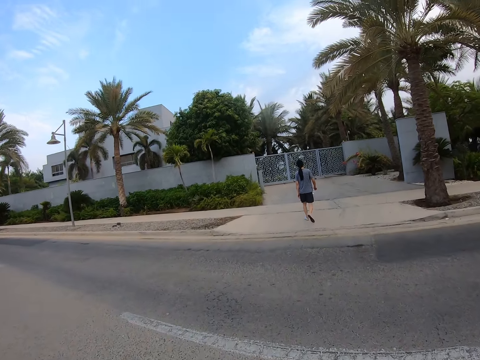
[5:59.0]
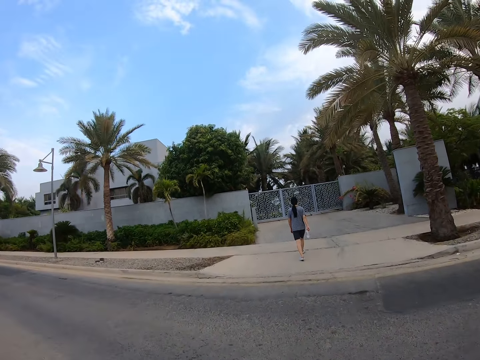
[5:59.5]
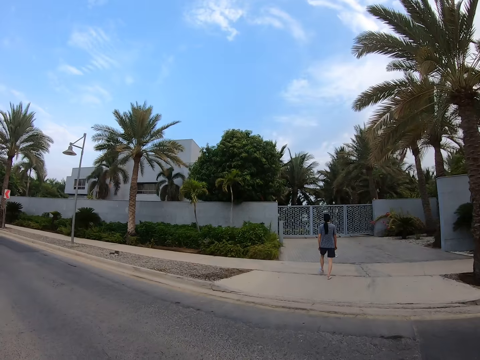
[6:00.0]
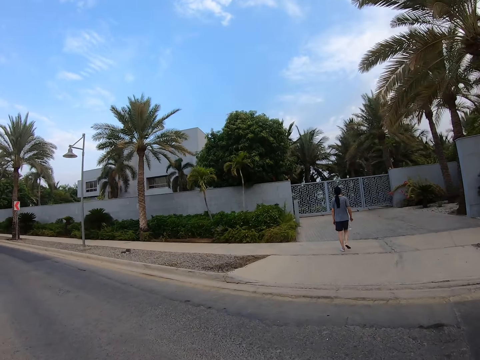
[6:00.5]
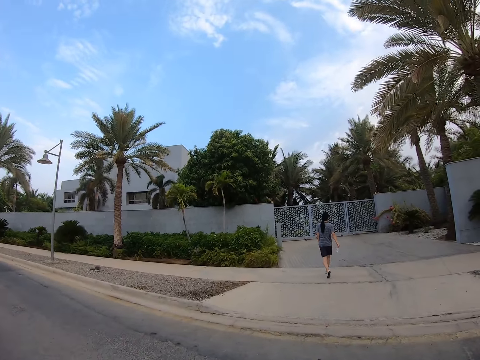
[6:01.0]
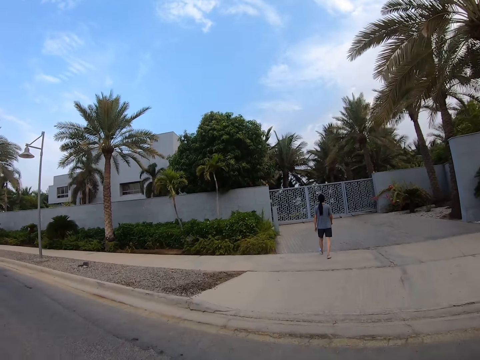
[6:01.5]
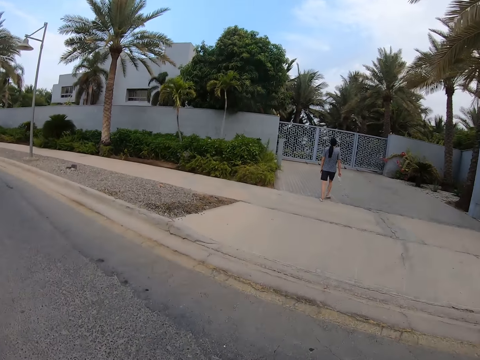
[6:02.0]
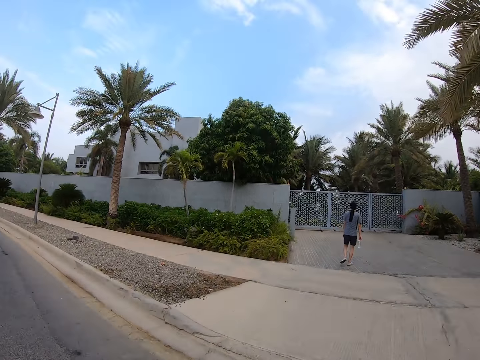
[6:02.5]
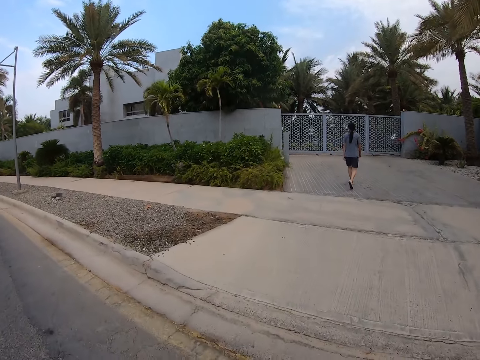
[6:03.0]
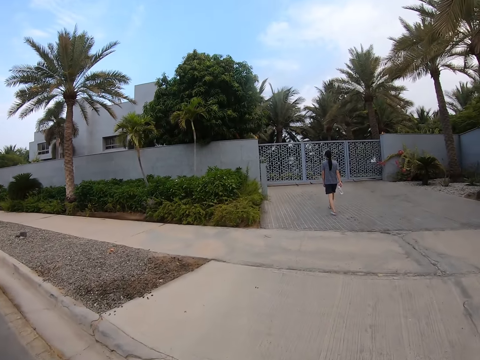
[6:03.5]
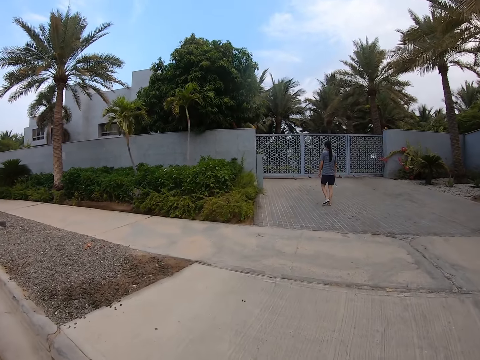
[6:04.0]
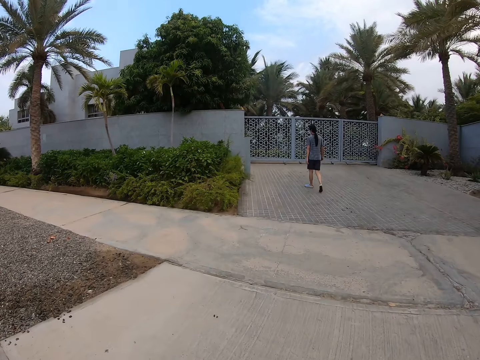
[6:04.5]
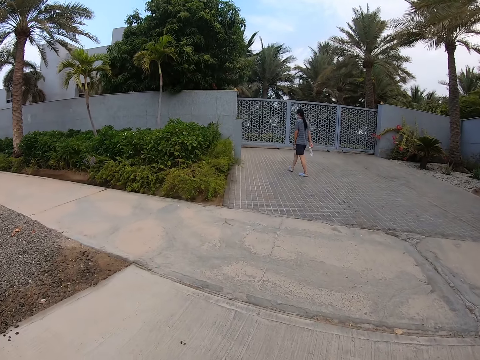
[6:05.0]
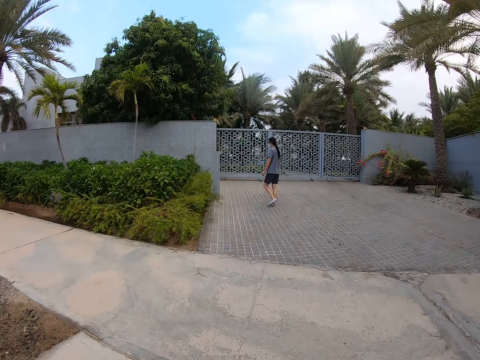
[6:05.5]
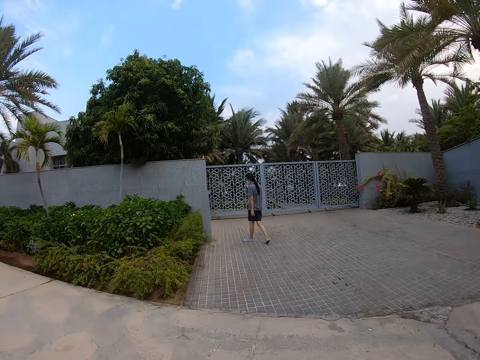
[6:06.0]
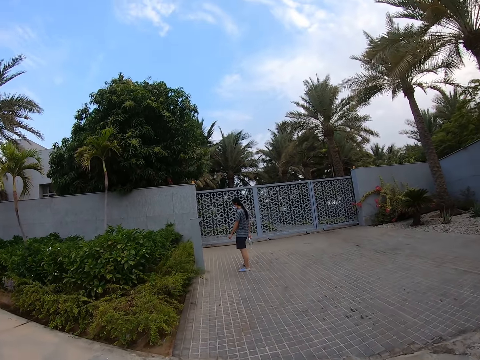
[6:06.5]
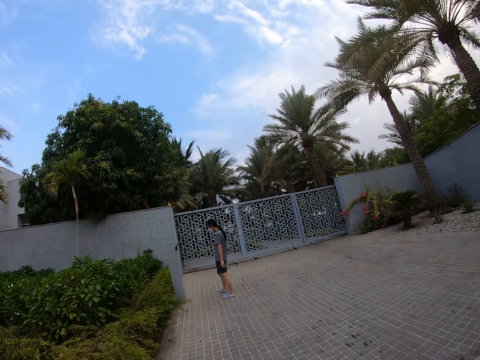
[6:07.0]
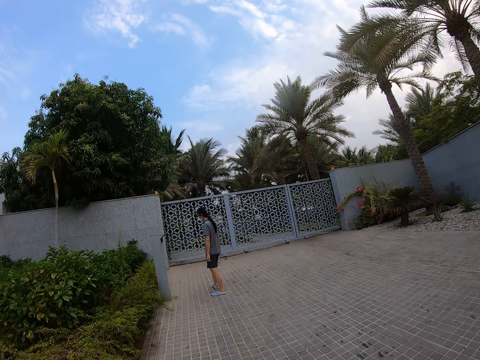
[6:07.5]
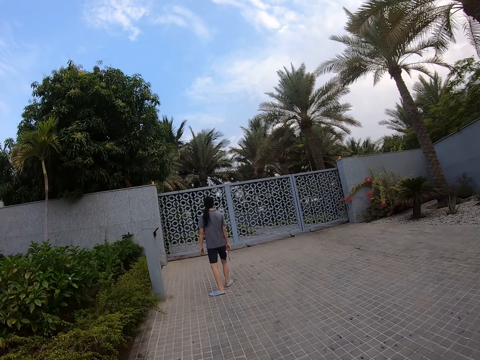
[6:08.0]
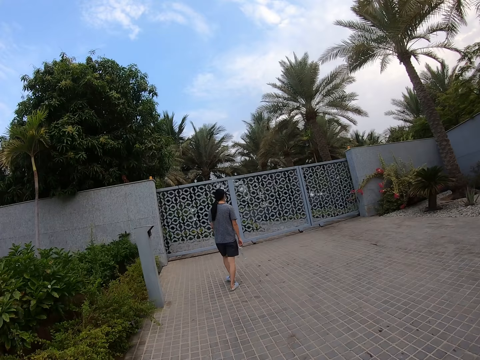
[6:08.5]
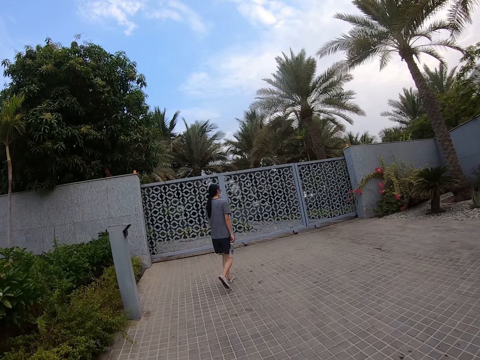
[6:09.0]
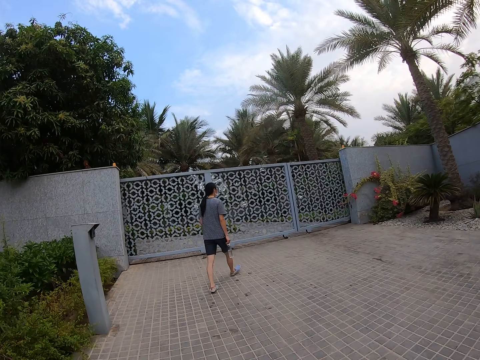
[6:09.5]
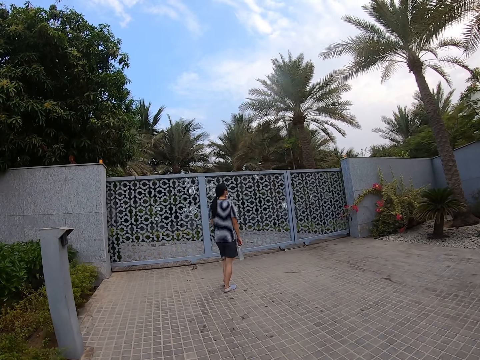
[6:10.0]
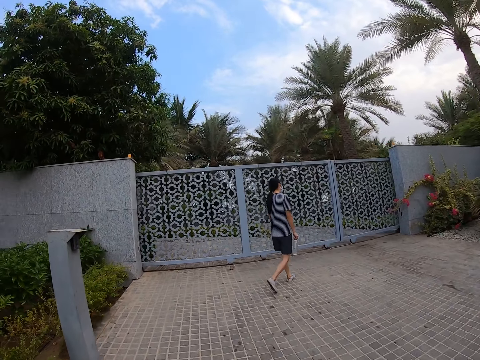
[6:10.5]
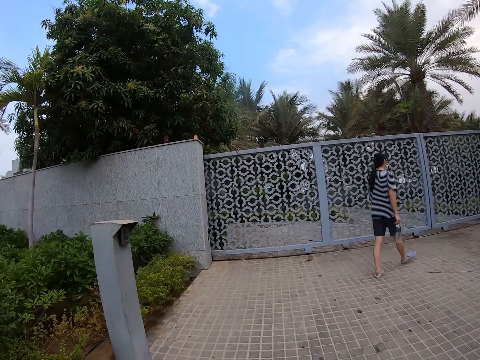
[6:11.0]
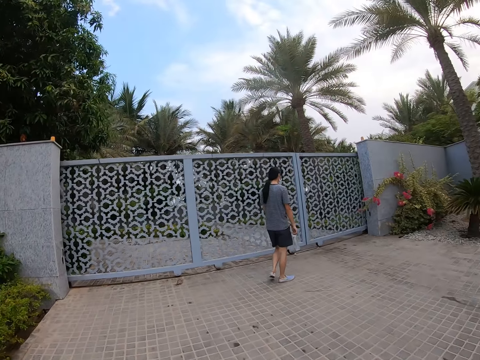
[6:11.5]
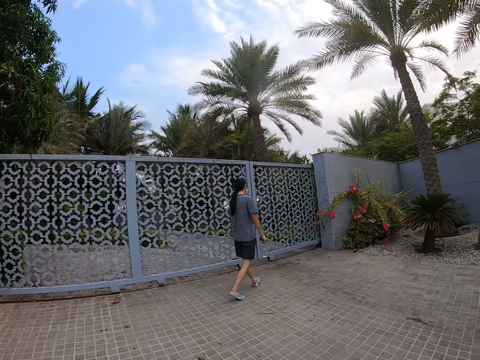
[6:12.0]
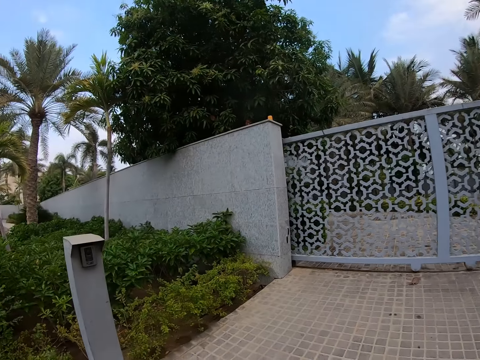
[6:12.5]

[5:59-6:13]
A man walks along the sidewalk. The camera wearer walks across the road and walks along the sidewalk. The man stops walking. The camera wearer walks along the sidewalk. The man walks along the sidewalk towards the gate. The camera wearer walks along the sidewalk.

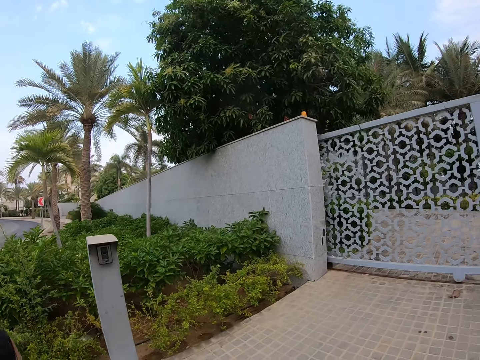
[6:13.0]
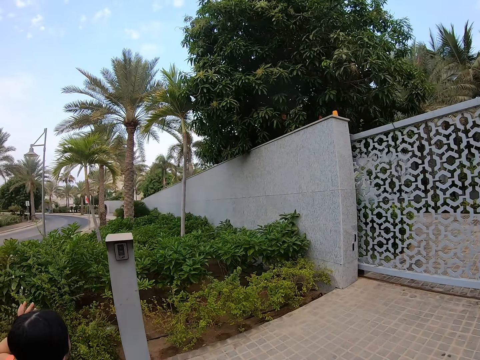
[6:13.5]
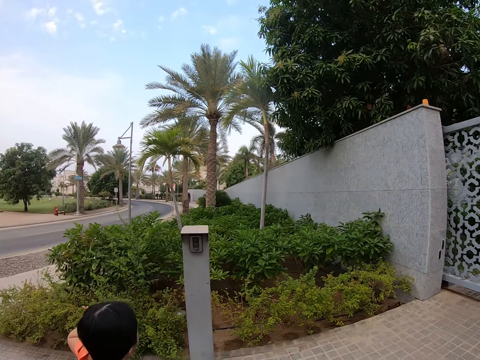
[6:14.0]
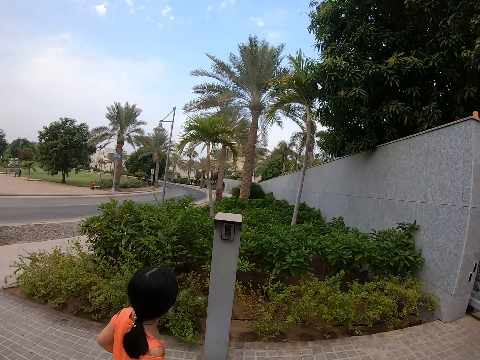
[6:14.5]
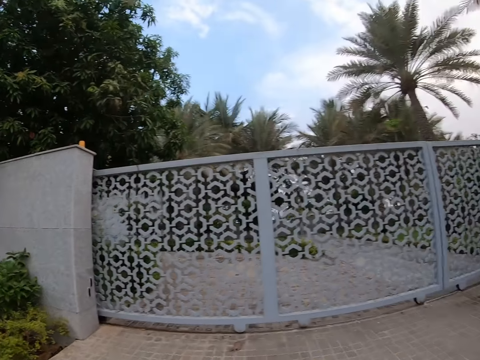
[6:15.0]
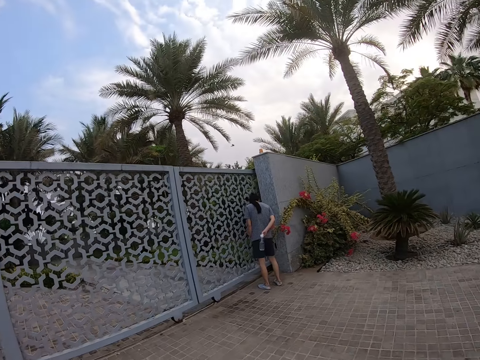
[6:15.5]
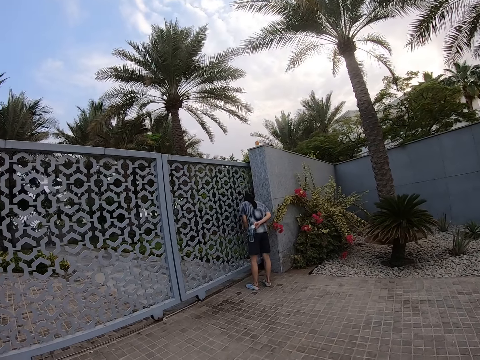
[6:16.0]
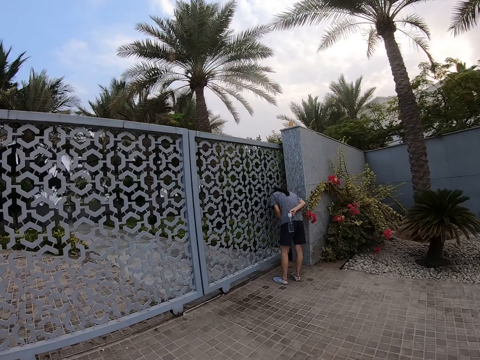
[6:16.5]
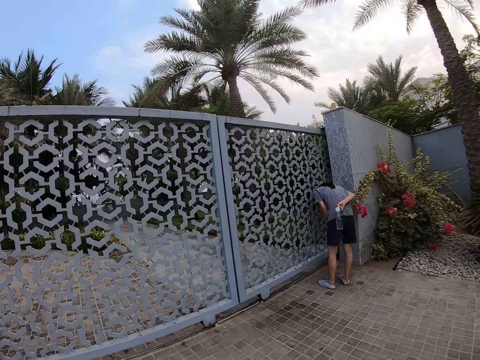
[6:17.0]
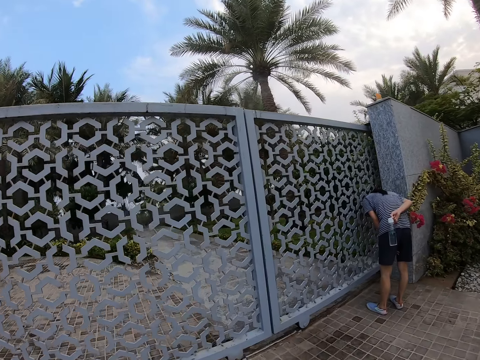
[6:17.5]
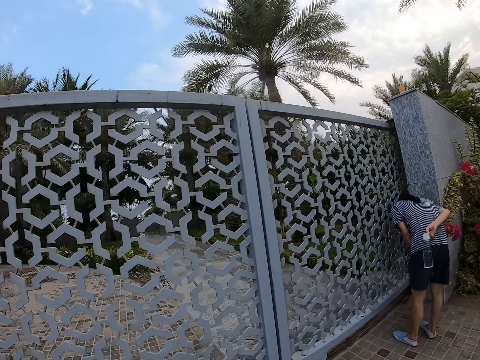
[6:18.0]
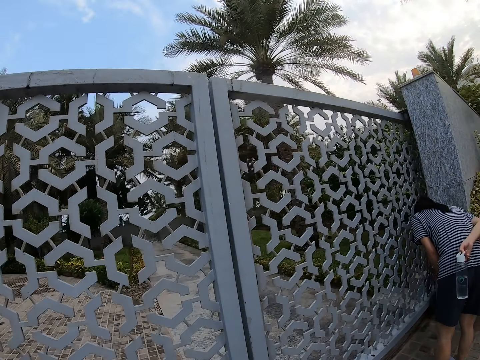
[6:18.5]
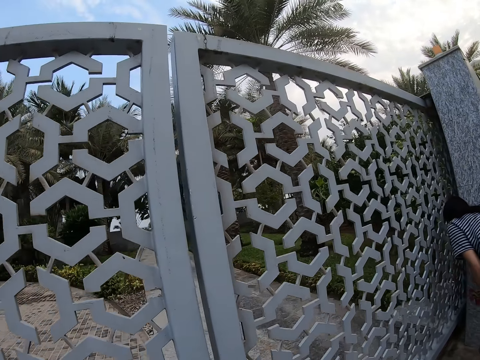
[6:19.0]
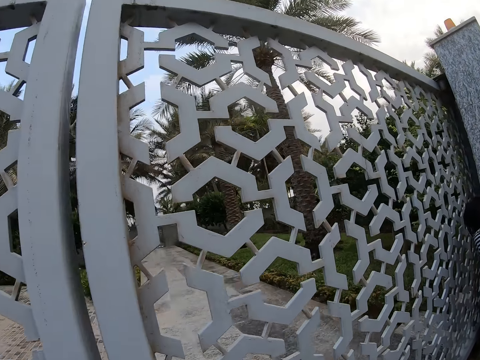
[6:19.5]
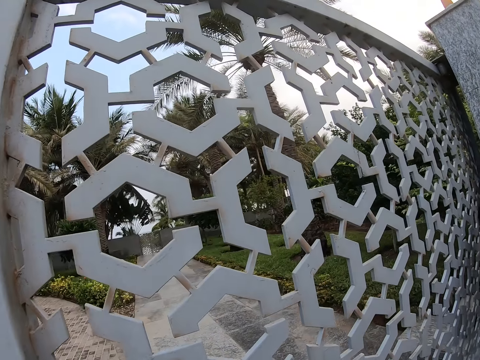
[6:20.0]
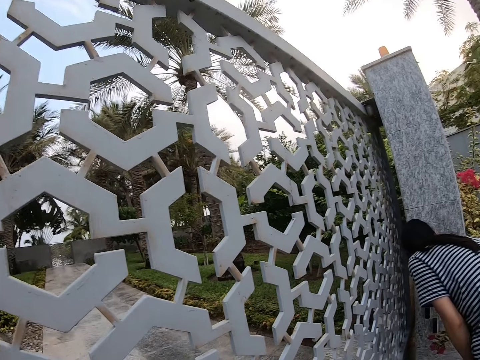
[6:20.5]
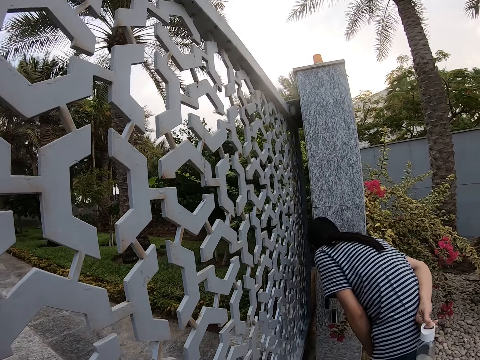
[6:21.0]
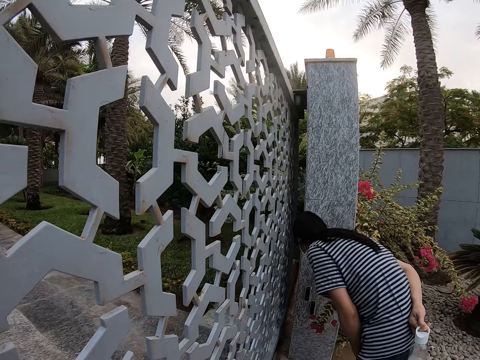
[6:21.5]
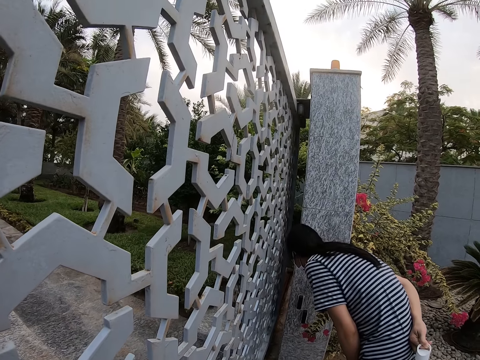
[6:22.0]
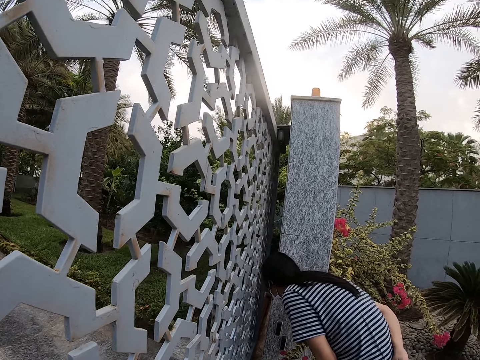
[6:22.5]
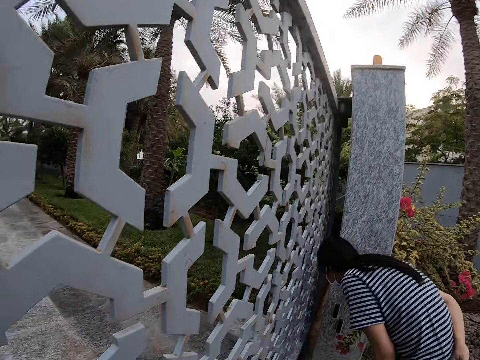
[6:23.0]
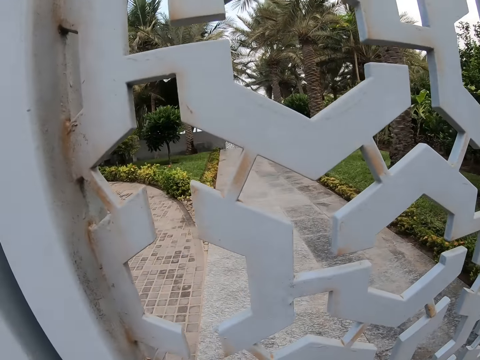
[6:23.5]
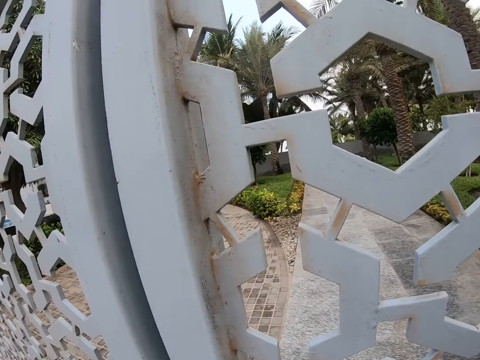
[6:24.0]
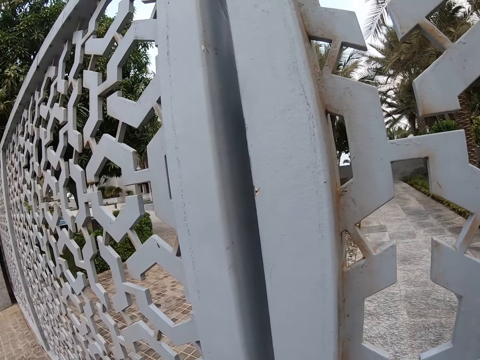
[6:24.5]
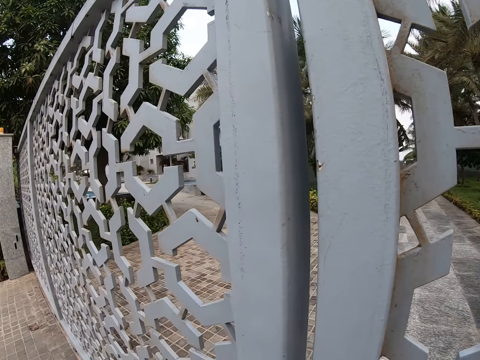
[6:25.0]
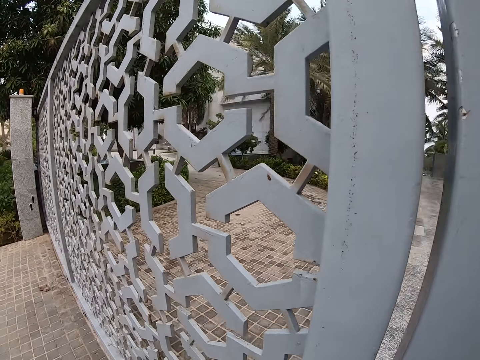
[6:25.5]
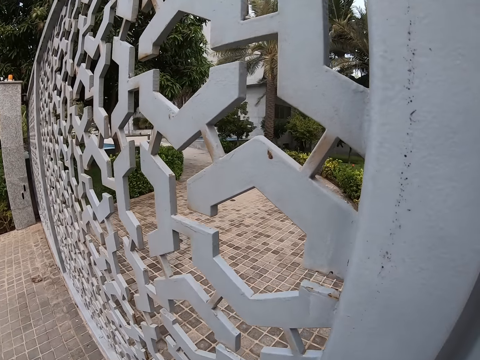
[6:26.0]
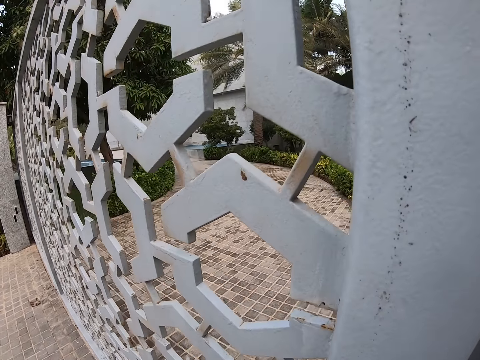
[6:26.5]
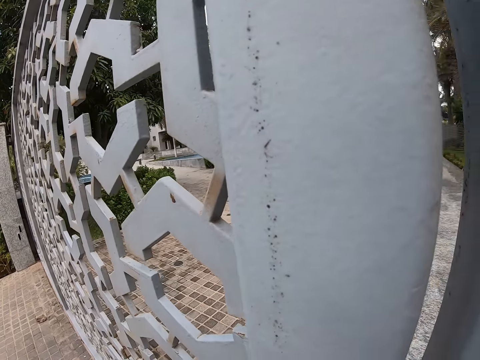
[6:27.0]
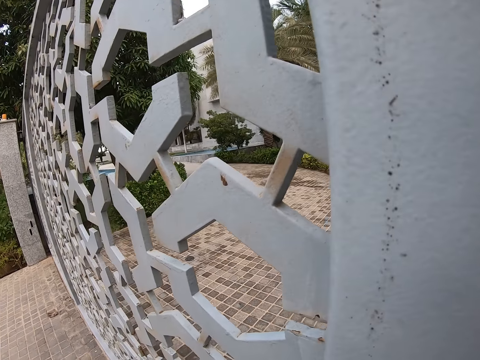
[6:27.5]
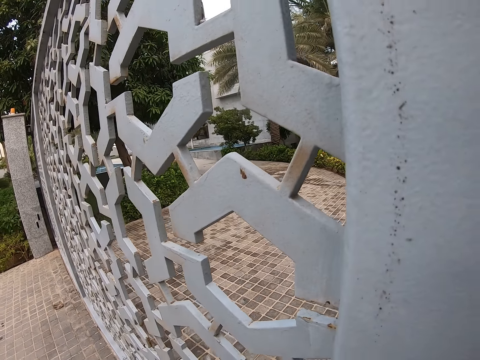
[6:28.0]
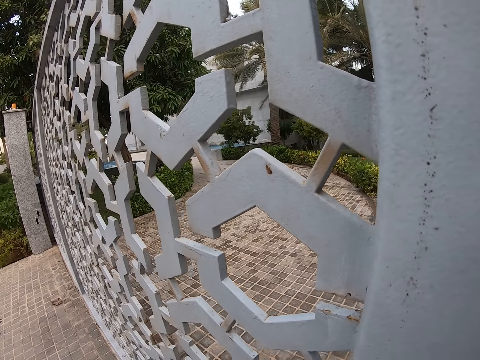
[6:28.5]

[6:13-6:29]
A woman waves her hand. Someone walks towards the gate. The camera wearer walks along the sidewalk. A man looks across the gate. The camera wearer walks along the sidewalk towards the gate. They look across the gate.
